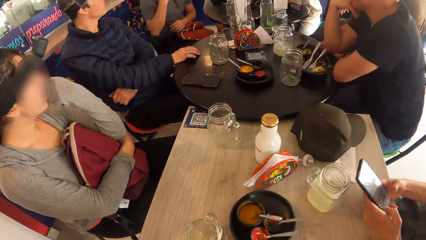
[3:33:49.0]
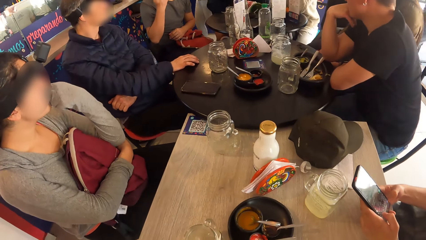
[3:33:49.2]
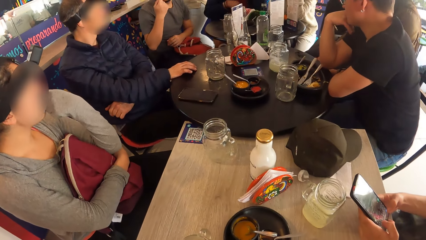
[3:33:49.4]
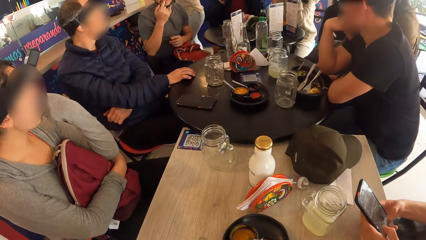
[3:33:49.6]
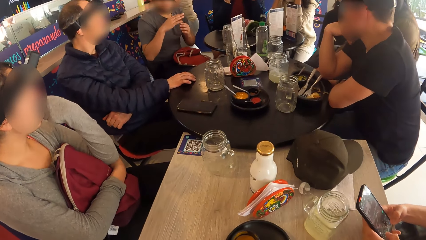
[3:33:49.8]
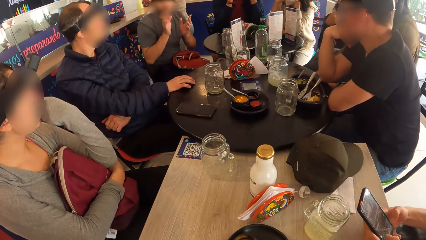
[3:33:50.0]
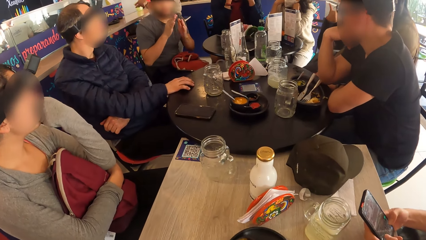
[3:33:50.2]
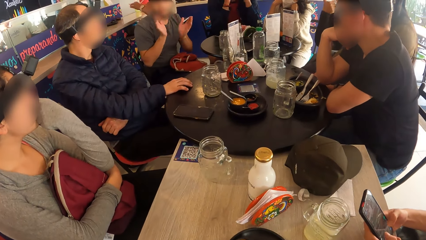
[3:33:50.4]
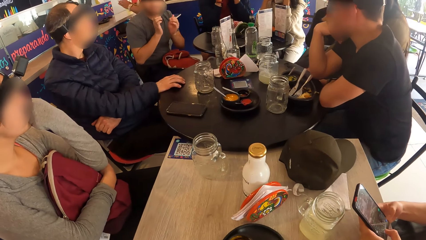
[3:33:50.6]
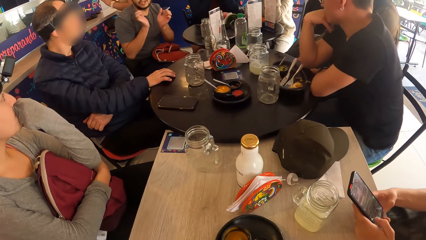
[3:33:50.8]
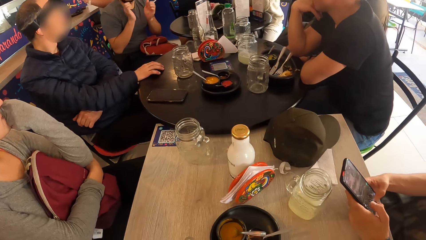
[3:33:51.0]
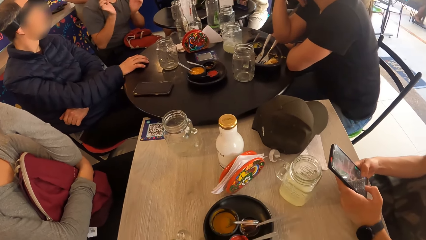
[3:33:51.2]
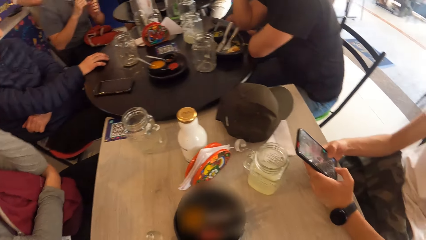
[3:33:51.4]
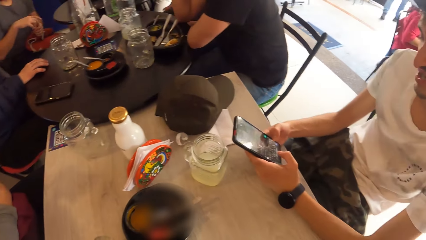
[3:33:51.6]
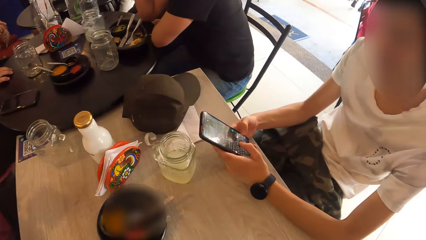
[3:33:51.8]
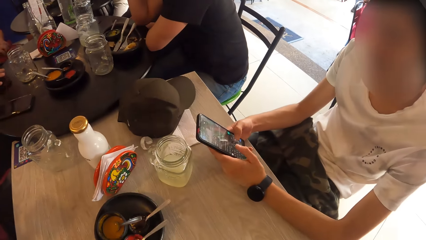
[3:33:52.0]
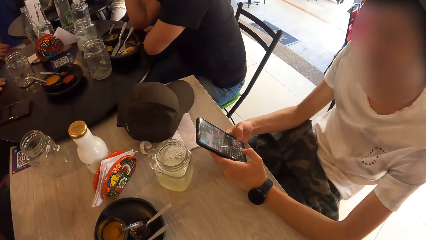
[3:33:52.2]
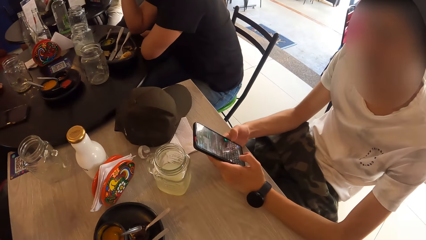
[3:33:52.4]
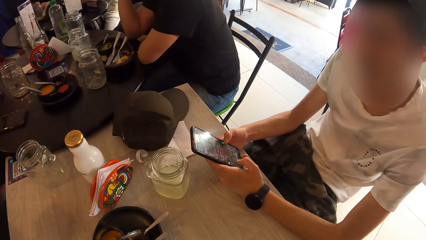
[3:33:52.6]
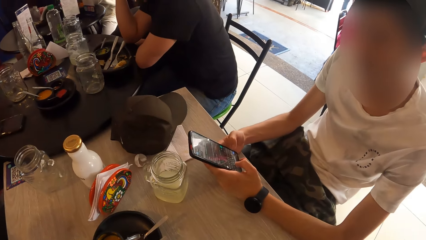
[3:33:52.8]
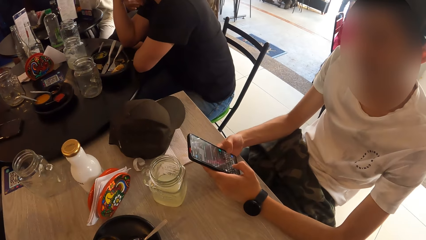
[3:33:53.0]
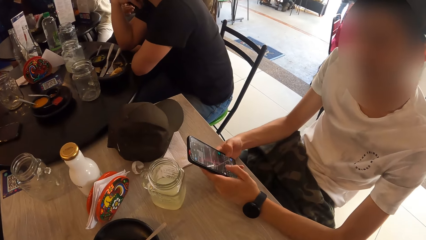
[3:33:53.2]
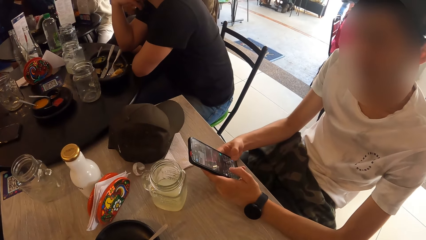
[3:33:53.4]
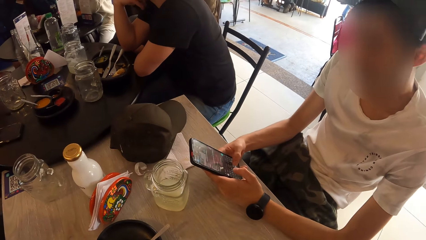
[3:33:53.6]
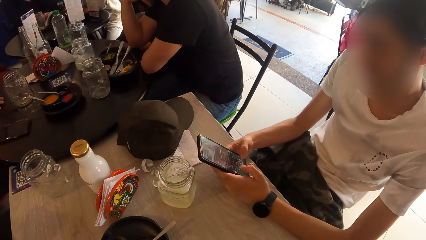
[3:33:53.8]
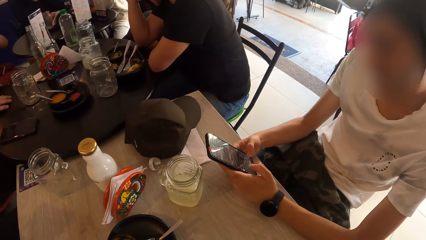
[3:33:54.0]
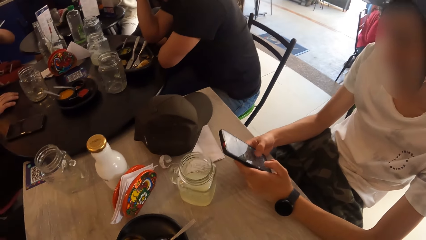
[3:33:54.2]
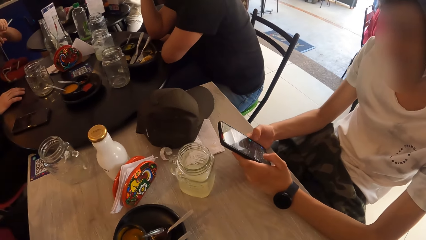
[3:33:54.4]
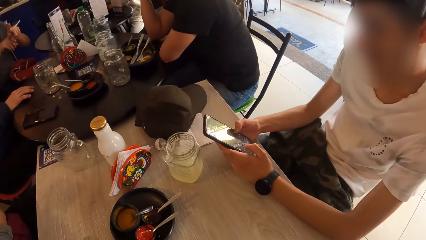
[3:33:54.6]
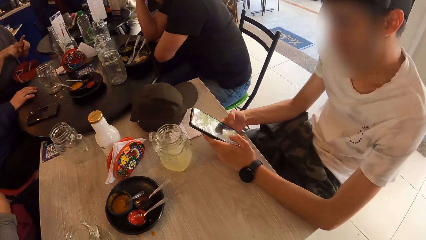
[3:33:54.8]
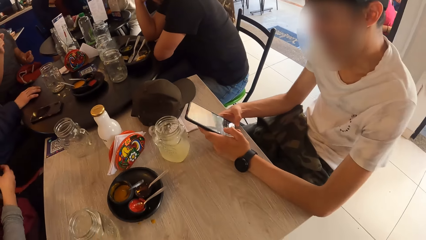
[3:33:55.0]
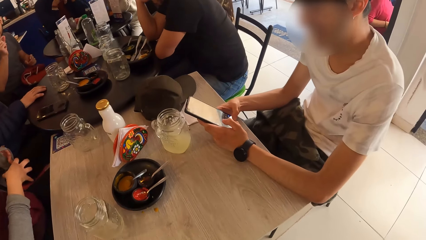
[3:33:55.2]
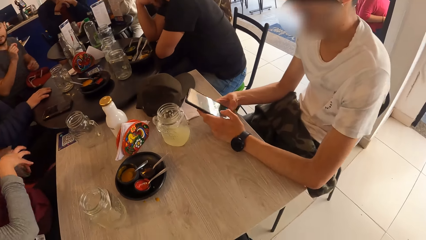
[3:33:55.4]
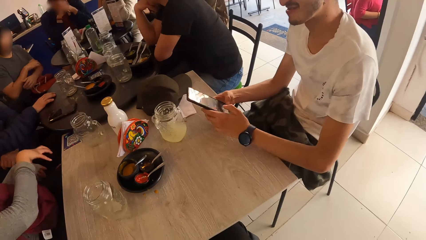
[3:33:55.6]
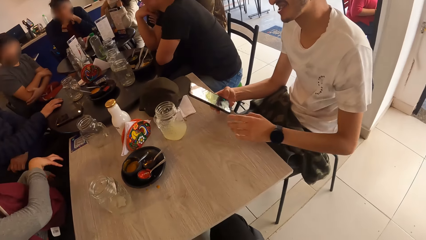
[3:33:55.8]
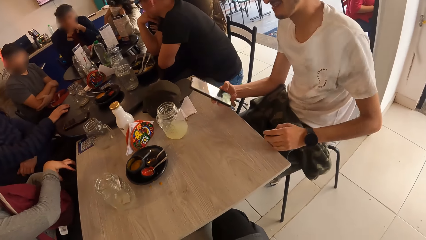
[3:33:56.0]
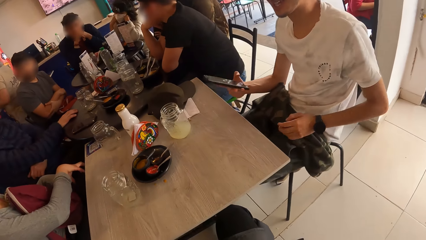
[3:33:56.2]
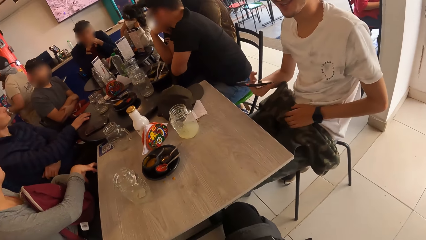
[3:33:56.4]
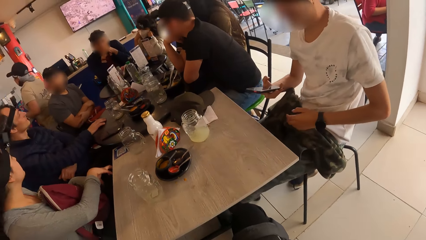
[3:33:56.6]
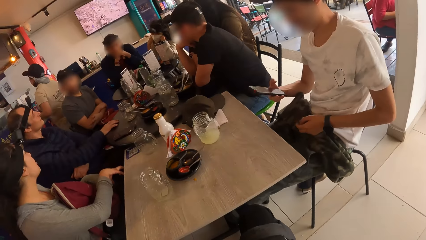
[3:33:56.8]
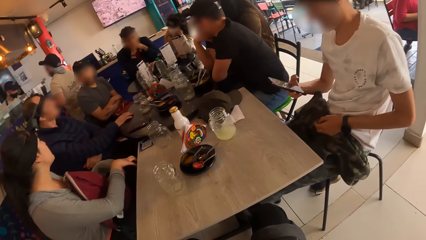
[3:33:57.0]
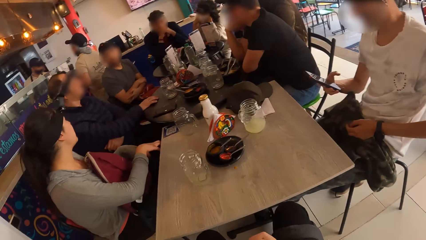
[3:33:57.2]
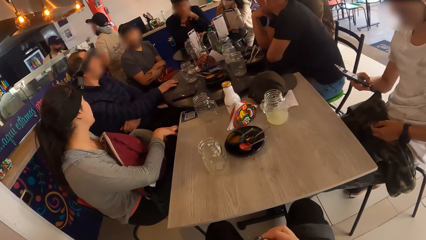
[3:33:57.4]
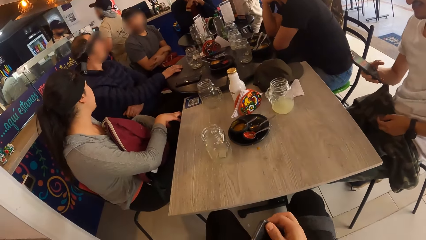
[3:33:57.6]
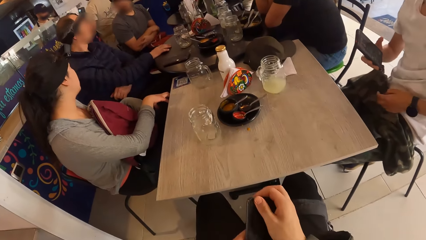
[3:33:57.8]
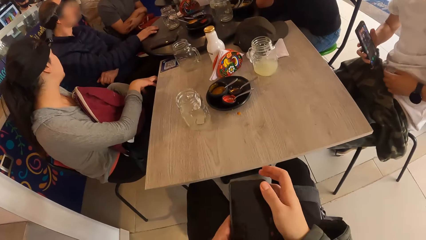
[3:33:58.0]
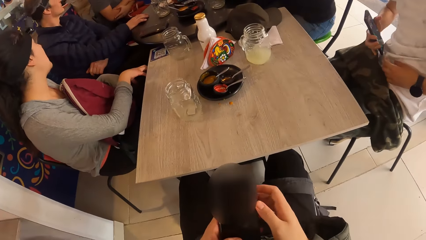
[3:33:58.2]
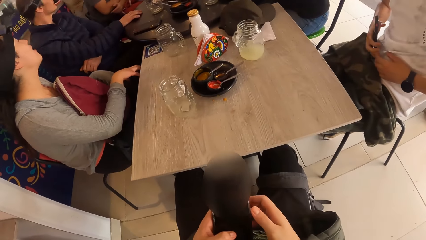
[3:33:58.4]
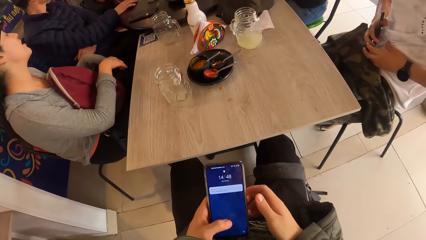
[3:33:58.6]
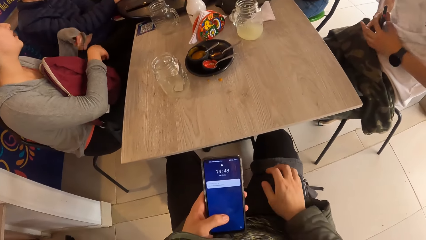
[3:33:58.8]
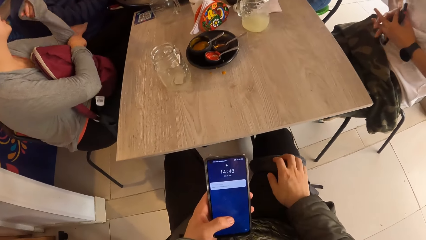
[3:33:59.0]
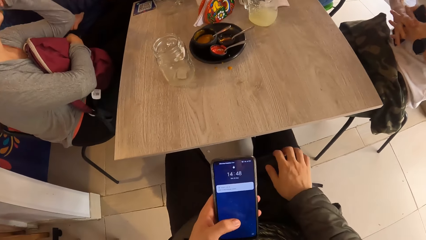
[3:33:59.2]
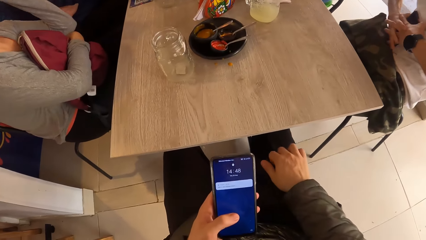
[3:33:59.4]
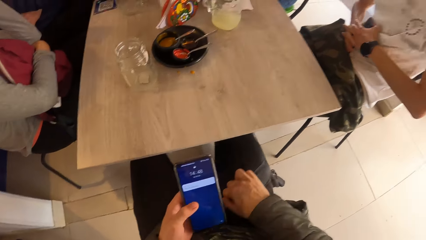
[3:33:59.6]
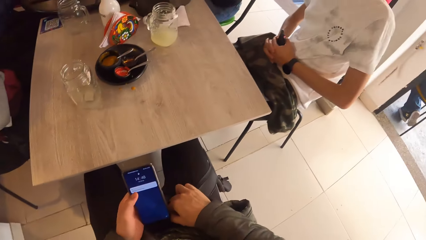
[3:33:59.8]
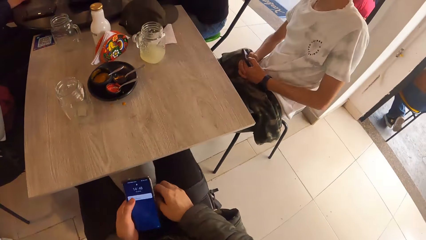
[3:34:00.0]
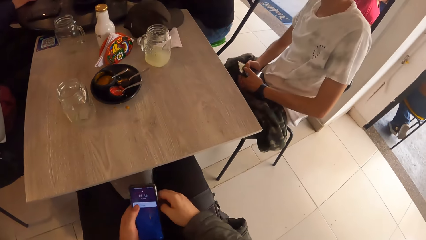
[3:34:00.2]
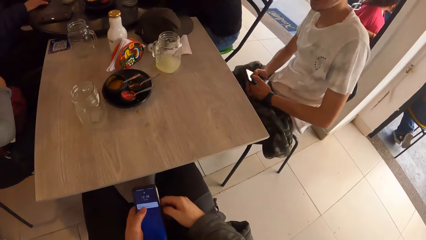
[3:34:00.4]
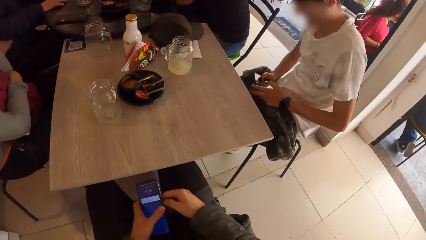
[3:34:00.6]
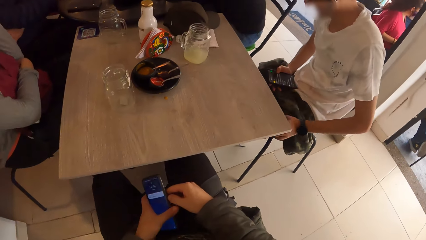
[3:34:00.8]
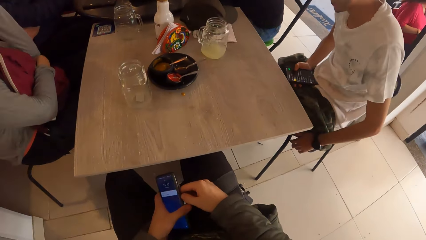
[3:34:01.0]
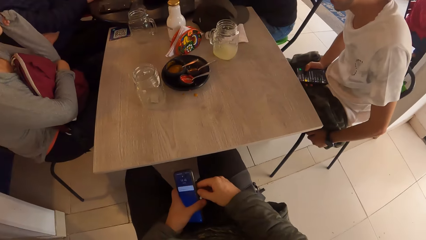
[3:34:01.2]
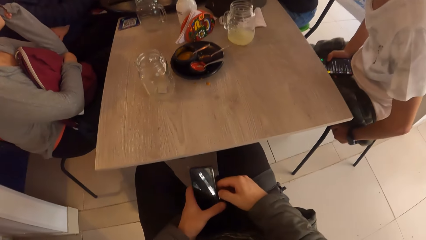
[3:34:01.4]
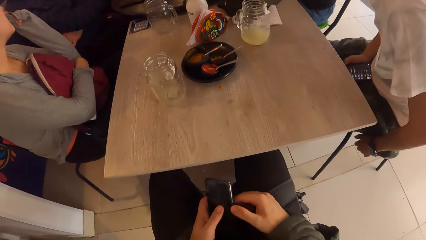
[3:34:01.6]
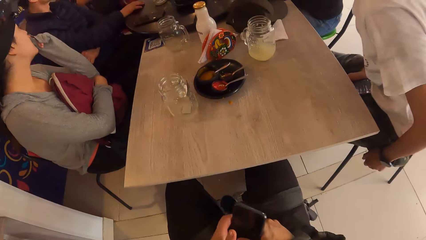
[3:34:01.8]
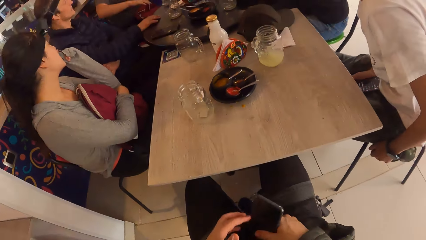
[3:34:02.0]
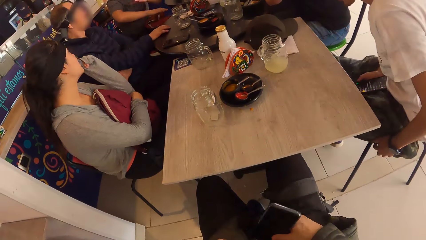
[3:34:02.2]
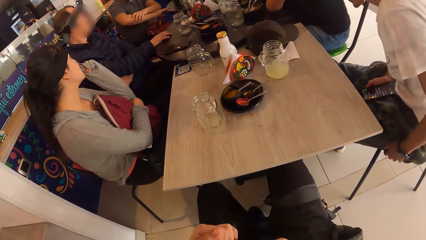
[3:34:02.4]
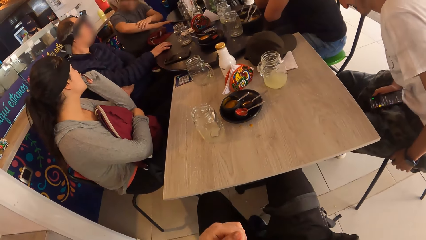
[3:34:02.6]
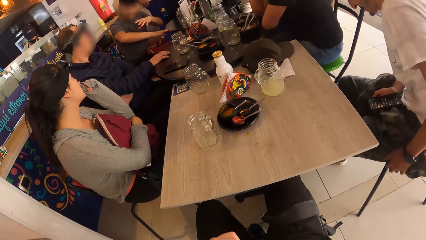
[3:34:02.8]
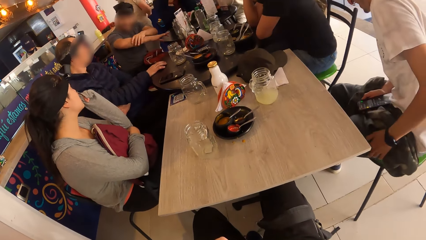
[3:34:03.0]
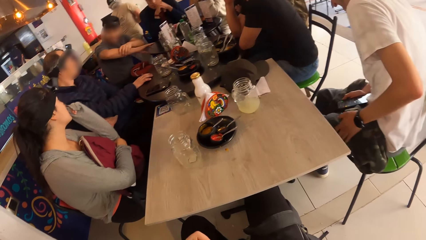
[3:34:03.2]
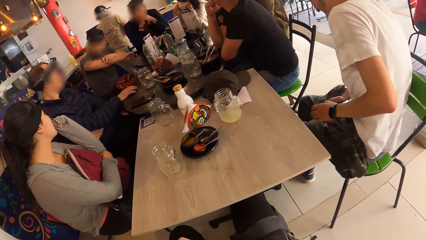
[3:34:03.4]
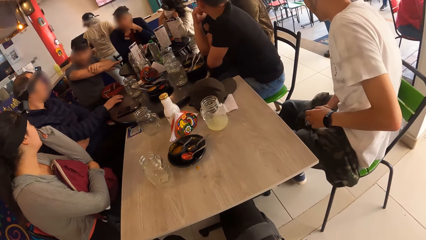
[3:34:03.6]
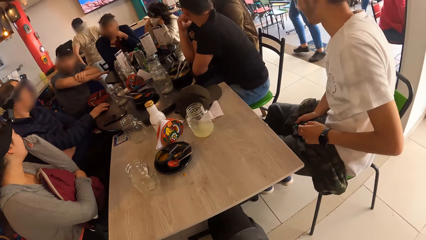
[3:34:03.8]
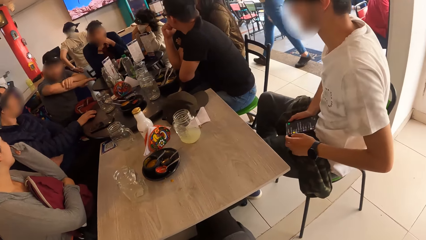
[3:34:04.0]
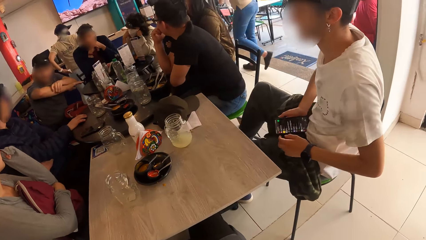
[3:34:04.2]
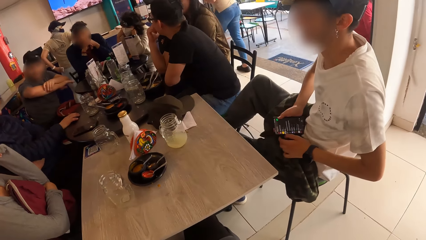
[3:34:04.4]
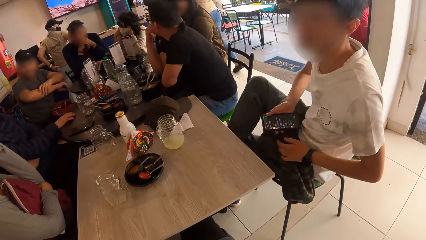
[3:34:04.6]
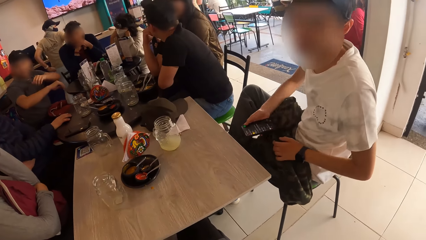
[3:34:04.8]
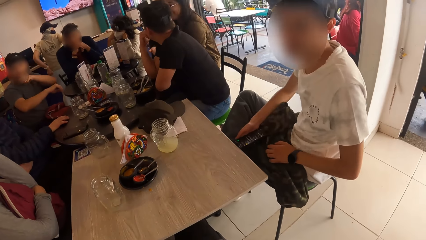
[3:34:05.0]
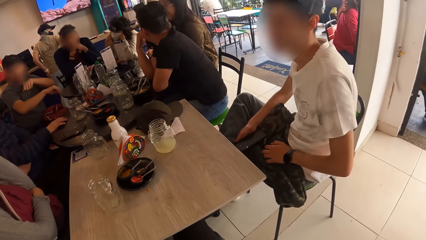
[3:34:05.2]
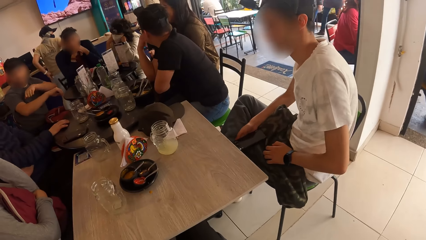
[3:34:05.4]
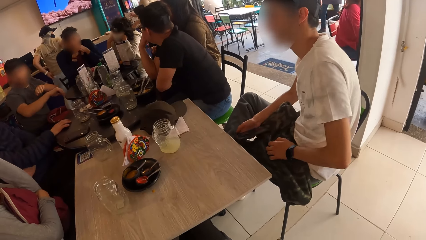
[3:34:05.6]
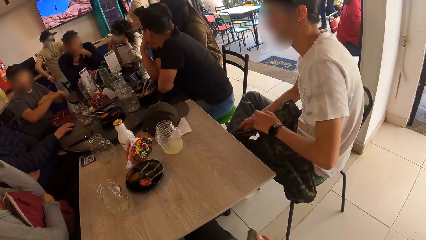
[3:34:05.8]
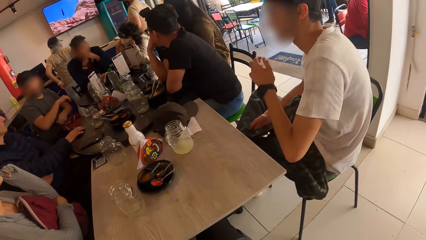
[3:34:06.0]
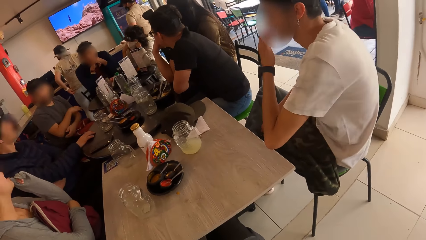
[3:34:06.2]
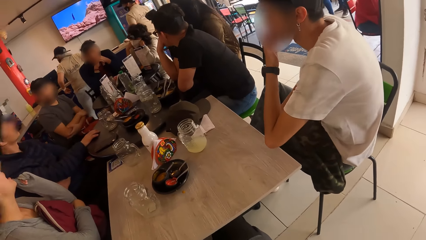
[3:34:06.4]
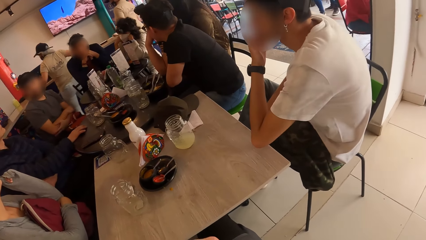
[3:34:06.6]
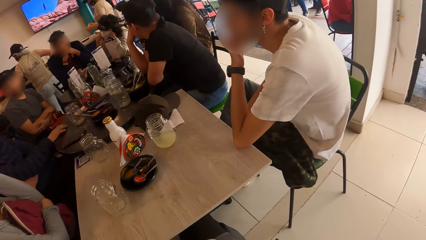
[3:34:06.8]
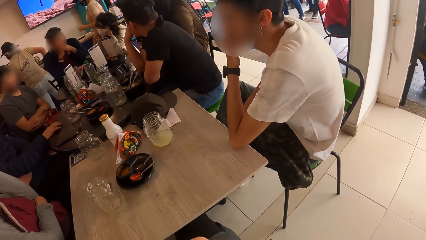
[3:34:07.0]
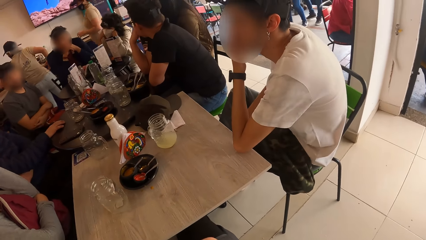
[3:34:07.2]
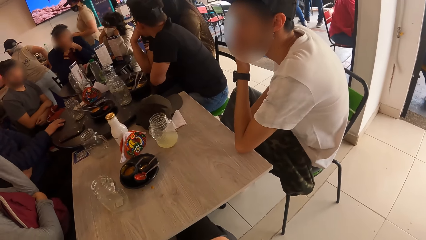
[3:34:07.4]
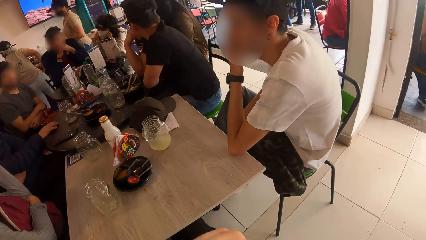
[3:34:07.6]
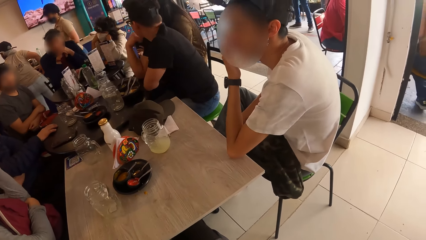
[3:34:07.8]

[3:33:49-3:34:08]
A man touches a jacket on his lap with his left hand. The camera wearer holds a phone with both hands. The man holds a phone in his right hand, places the phone in his right hand on his abdomen, and holds the phone with both hands on his abdomen. The camera wearer operates the phone with his left hand. He operates the phone in both hands. The man adjusts his chair with his left hand.
